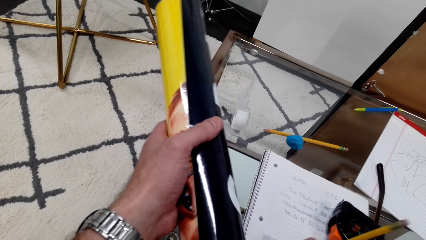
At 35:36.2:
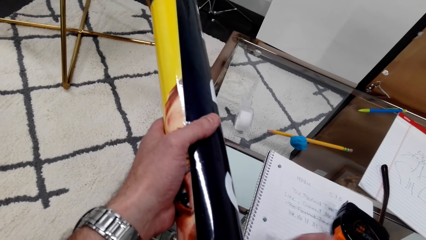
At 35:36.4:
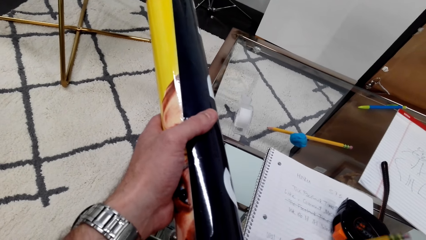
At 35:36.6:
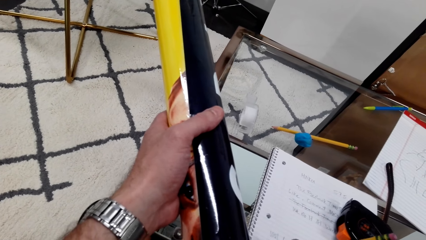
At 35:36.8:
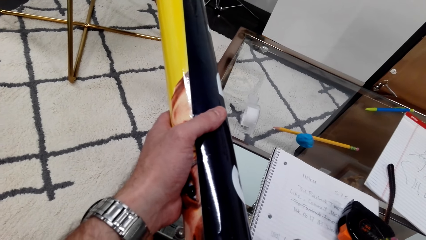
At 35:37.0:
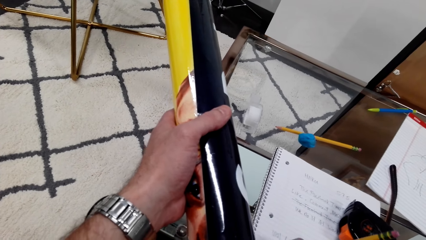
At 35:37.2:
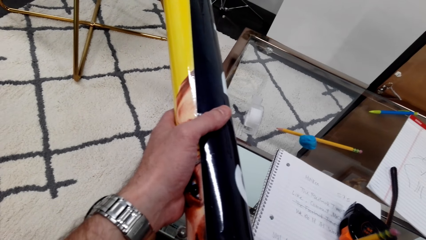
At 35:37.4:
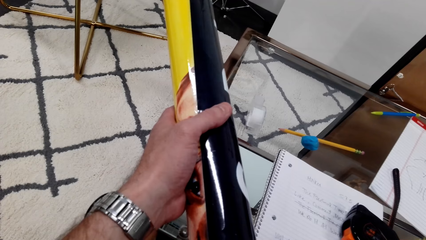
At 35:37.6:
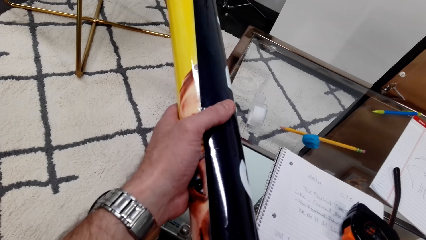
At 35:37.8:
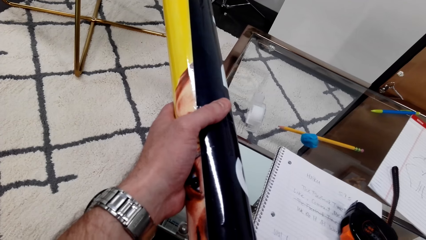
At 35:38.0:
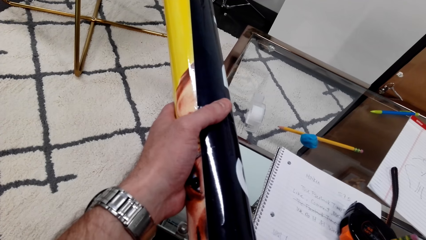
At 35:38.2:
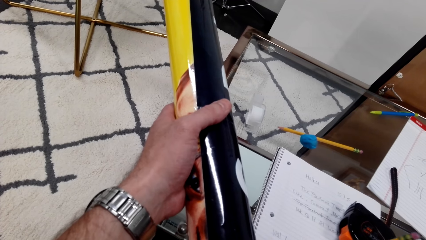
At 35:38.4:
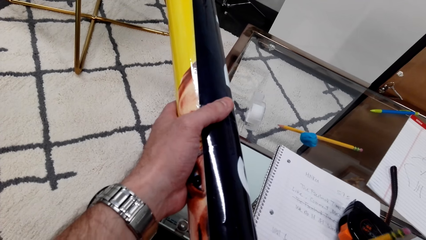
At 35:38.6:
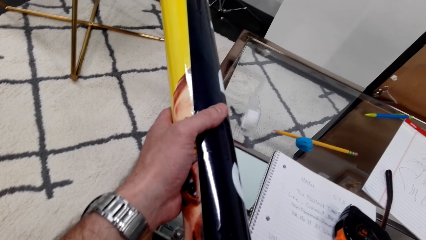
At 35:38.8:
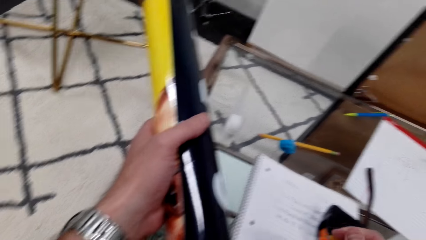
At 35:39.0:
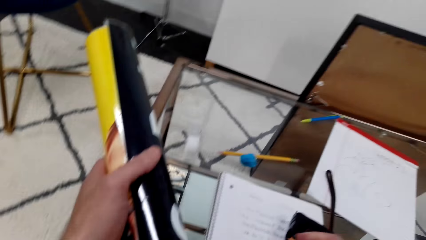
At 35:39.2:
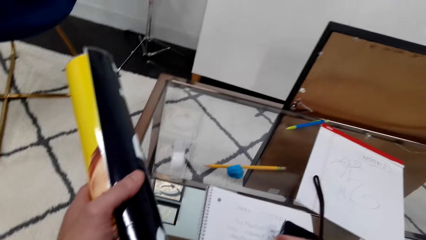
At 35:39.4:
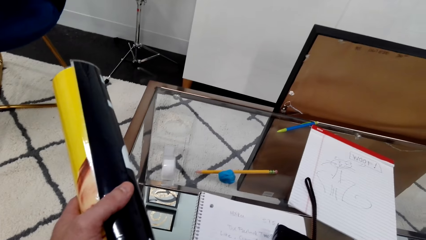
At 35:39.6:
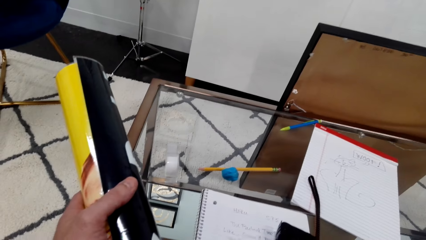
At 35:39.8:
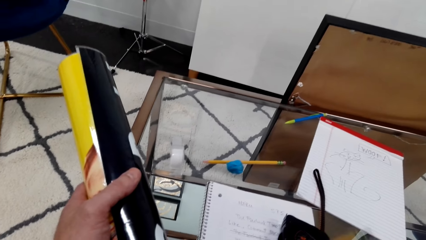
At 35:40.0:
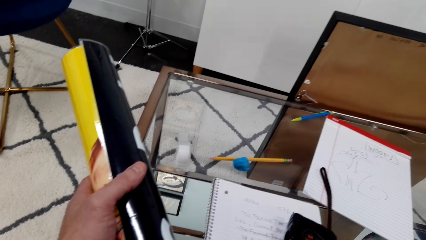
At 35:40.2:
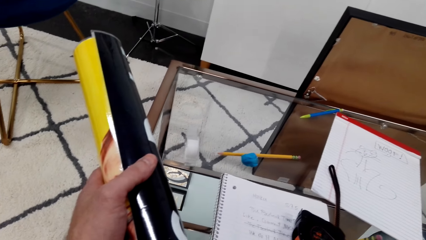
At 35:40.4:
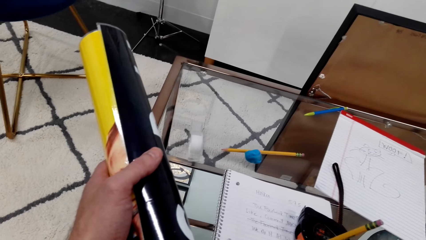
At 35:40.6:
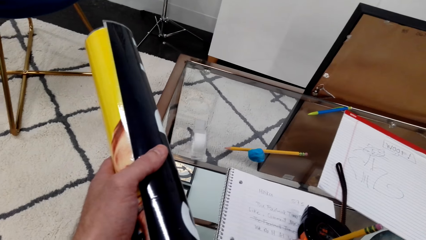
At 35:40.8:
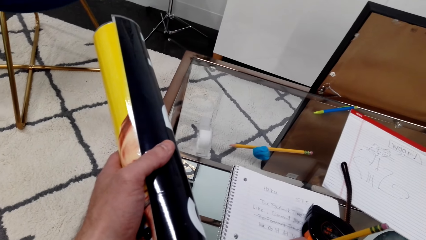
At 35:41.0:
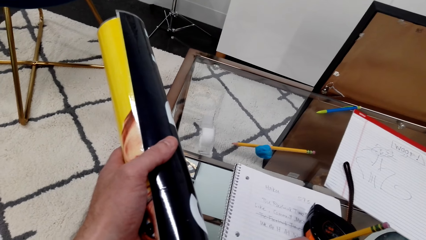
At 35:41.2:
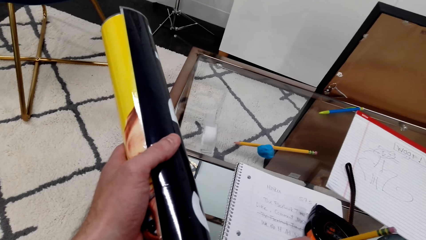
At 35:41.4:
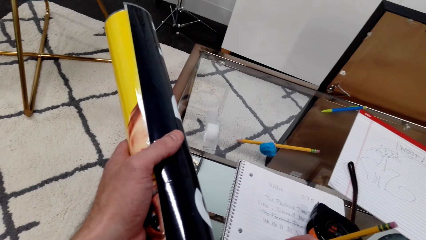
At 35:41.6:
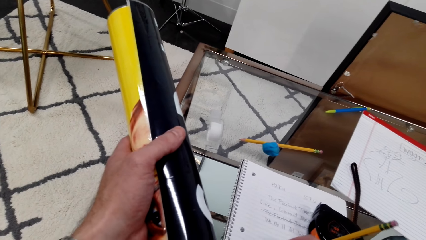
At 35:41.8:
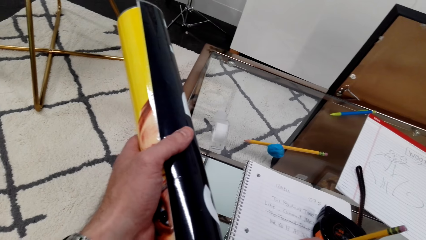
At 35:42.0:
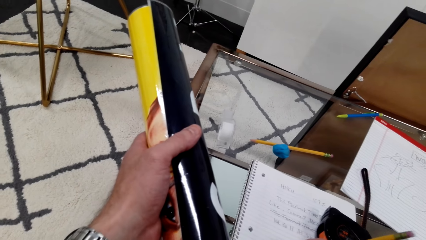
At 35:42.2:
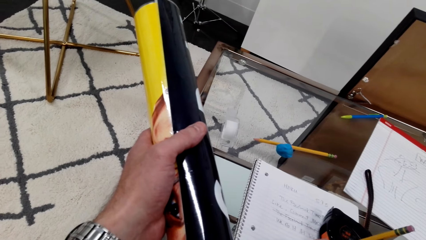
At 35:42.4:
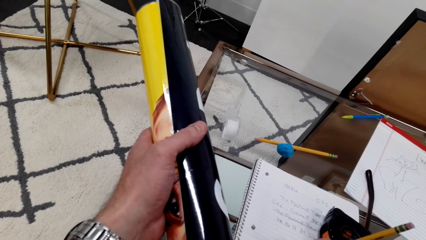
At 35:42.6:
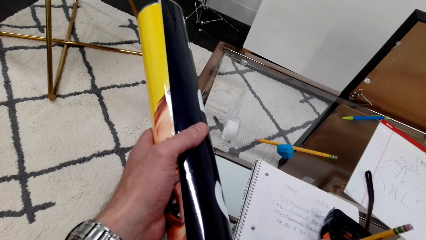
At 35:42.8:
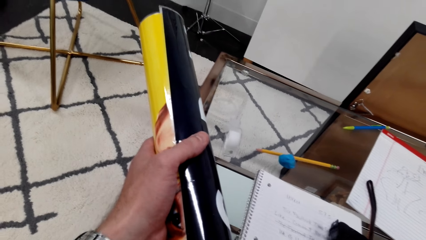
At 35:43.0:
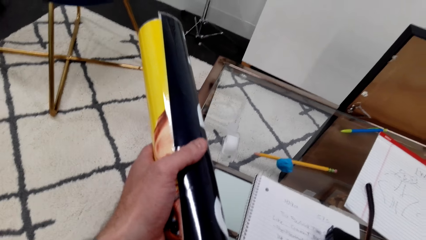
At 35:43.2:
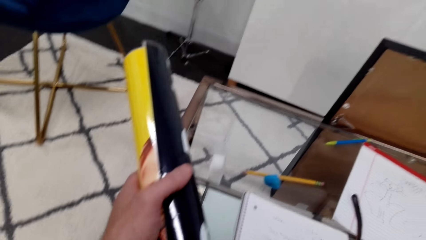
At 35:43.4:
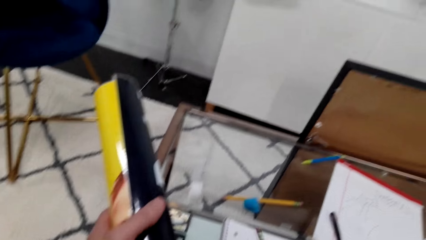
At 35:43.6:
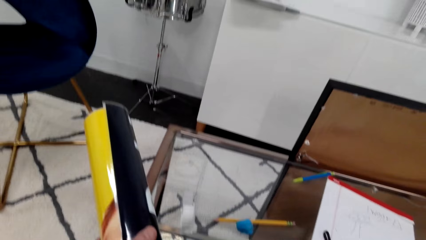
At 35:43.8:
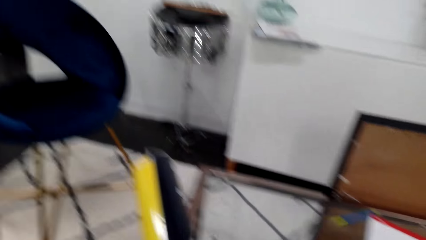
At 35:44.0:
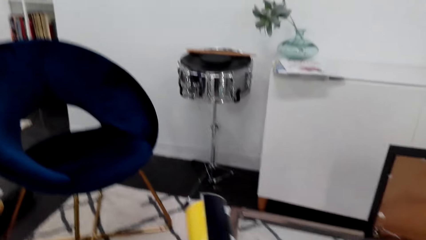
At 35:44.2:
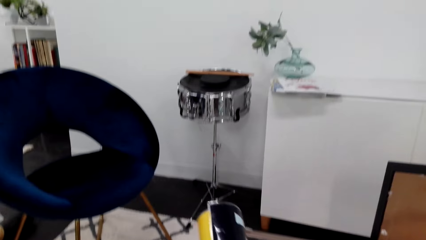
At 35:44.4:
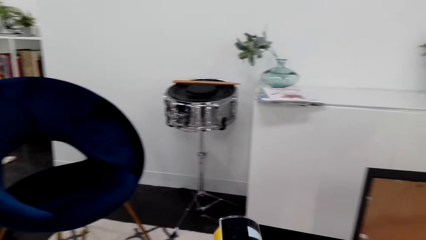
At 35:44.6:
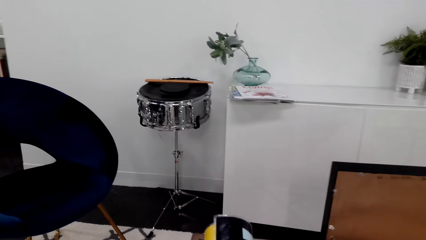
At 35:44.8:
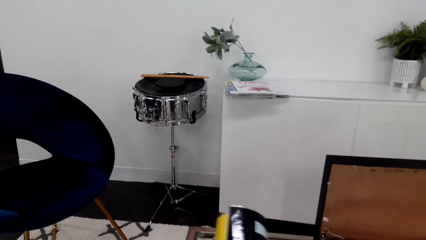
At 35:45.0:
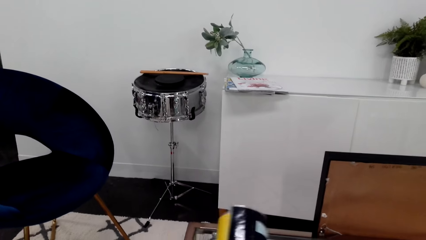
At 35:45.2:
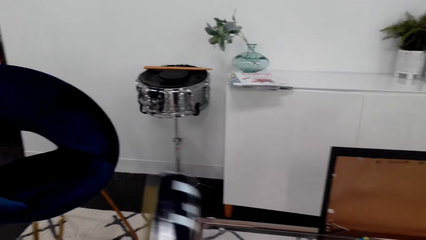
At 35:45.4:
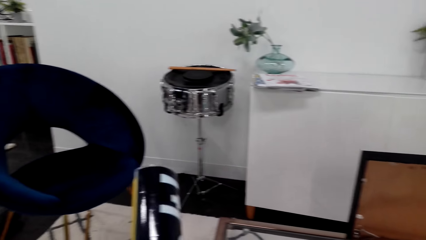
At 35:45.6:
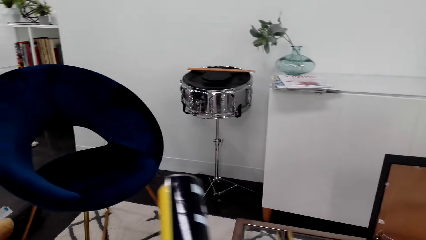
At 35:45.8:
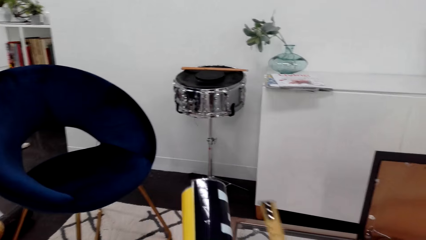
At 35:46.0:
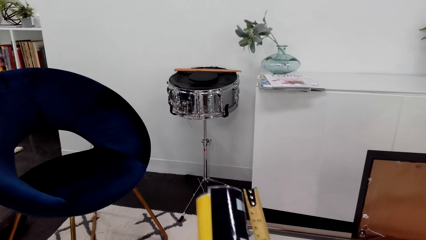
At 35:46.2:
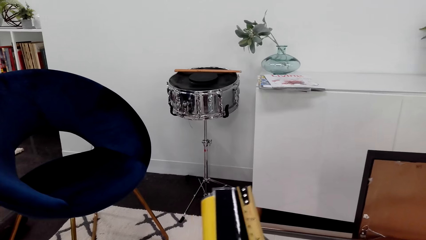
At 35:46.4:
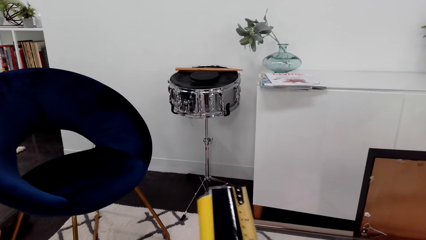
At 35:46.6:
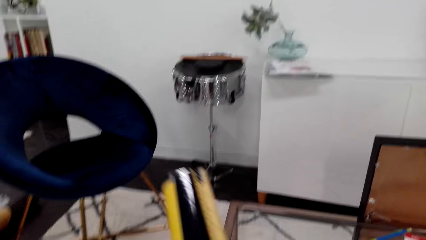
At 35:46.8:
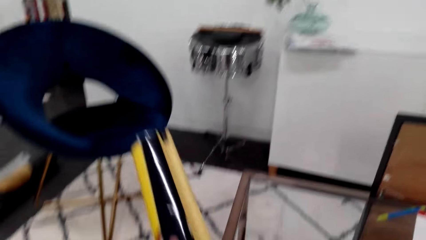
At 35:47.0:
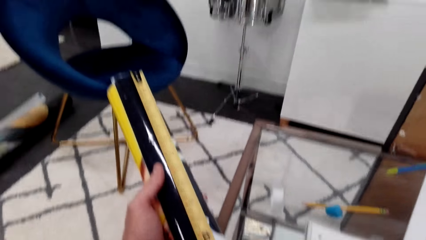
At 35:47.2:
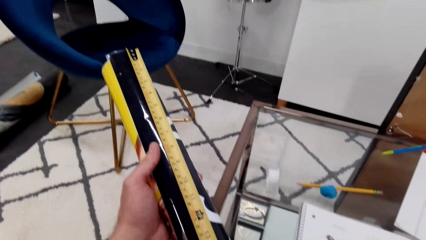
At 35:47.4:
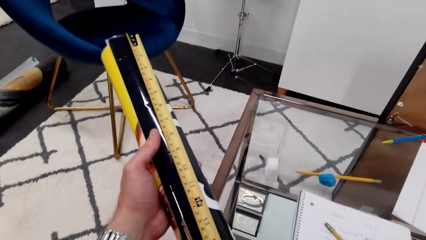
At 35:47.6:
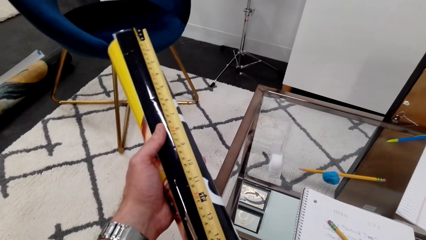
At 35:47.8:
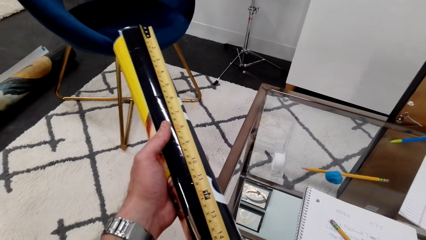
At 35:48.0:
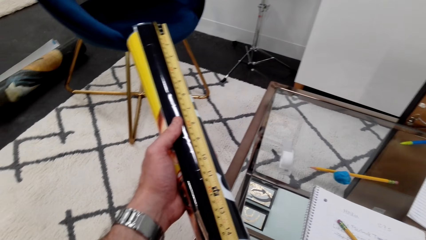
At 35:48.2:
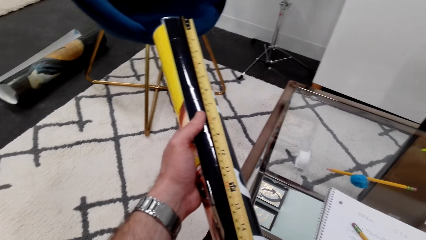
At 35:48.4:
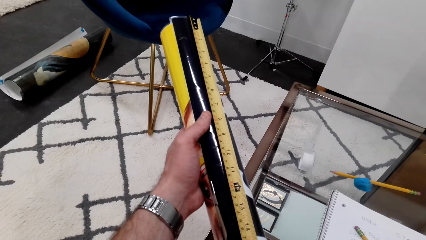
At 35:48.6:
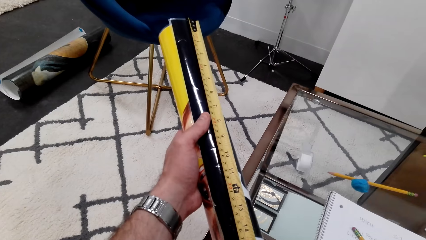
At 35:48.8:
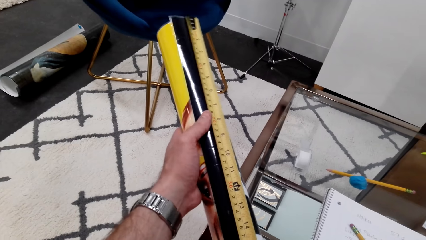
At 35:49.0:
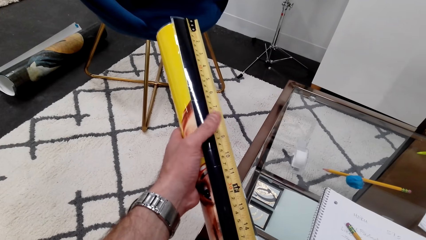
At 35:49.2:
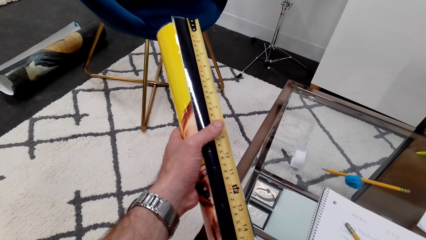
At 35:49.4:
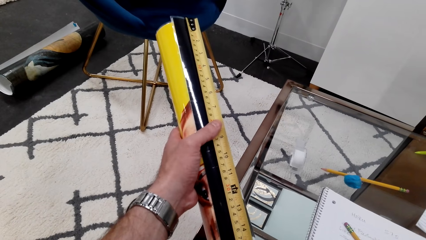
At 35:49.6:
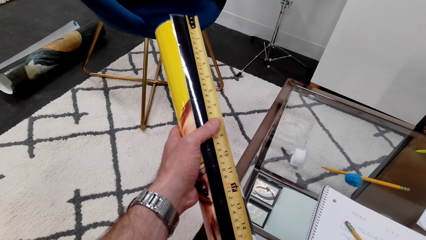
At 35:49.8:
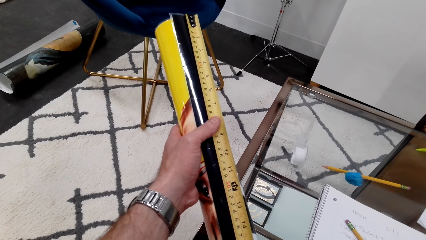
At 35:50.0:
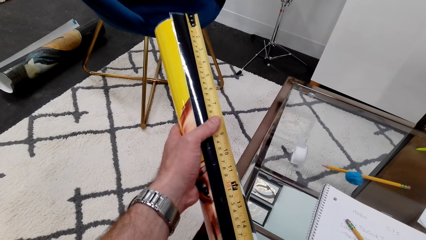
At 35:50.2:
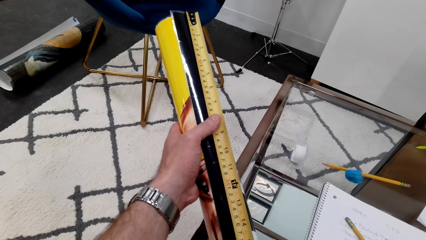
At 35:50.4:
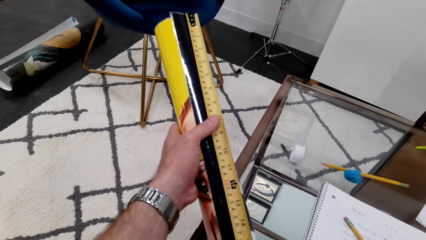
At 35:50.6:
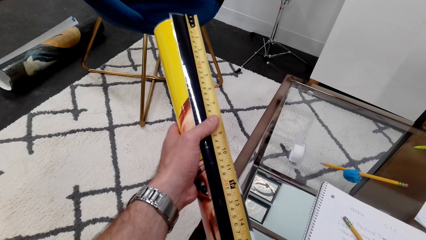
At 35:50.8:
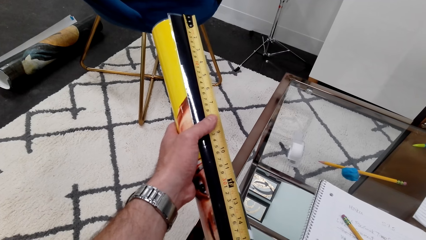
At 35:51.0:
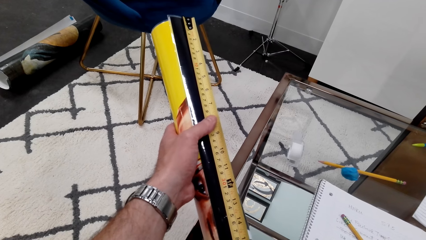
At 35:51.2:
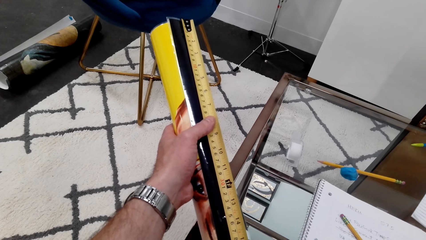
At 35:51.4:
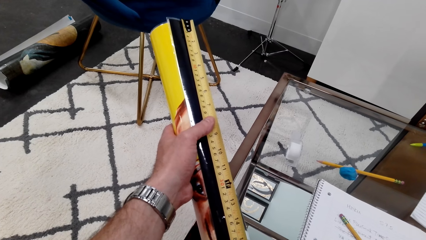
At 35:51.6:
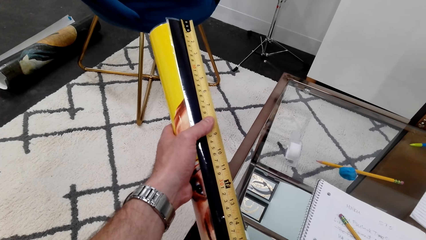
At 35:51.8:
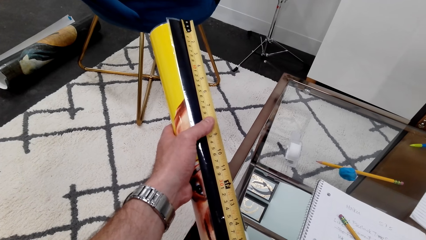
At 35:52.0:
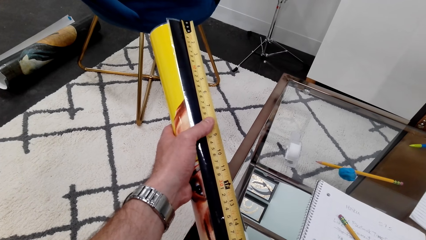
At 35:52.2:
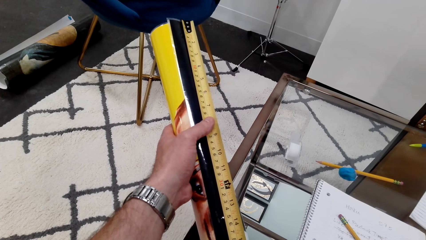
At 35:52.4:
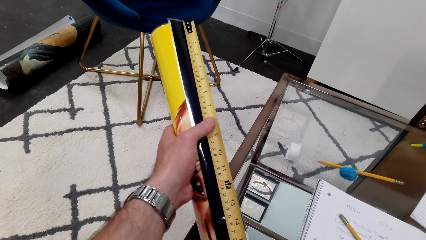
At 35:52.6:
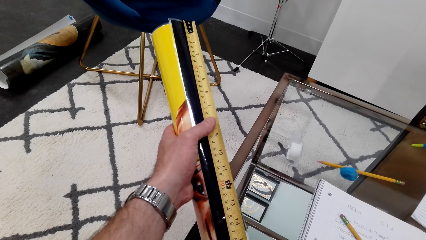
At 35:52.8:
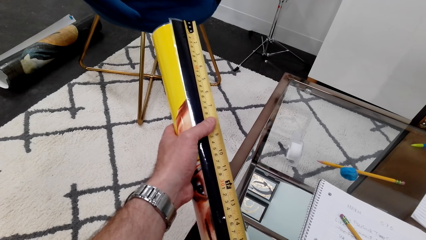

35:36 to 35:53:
The camera wearer measures a wallpaper with a measuring tape.
